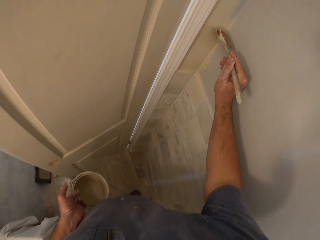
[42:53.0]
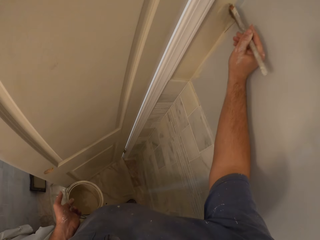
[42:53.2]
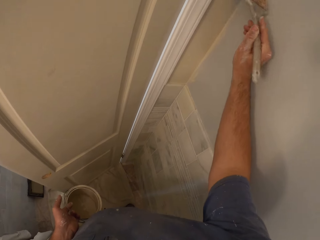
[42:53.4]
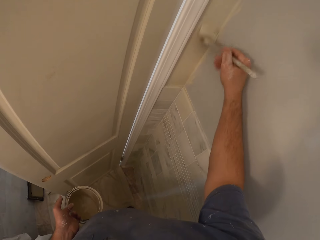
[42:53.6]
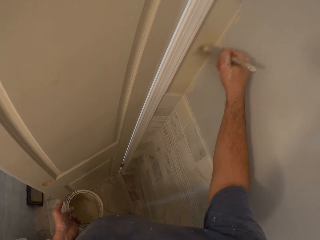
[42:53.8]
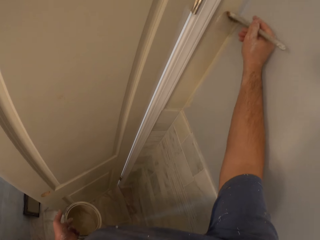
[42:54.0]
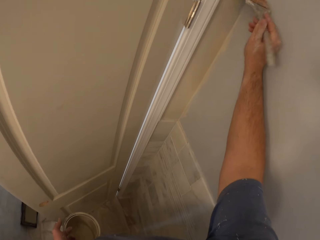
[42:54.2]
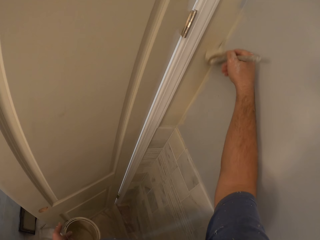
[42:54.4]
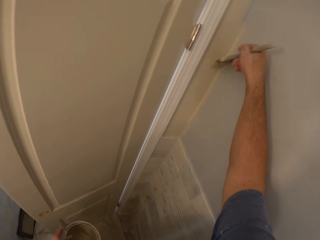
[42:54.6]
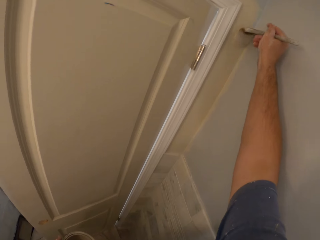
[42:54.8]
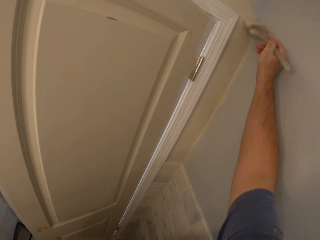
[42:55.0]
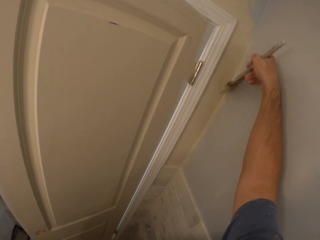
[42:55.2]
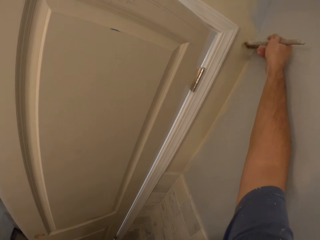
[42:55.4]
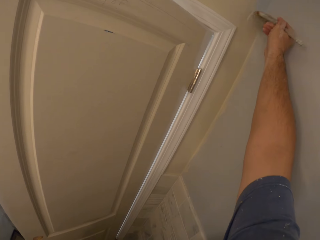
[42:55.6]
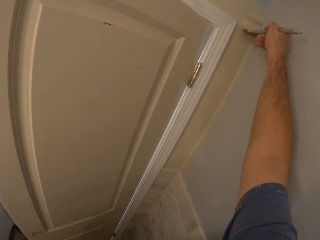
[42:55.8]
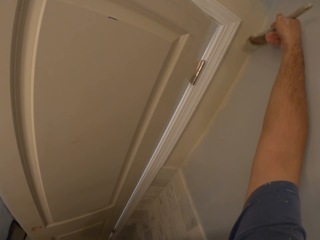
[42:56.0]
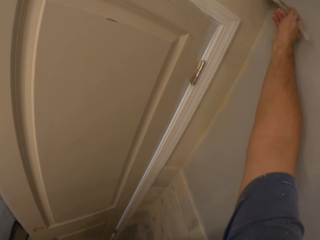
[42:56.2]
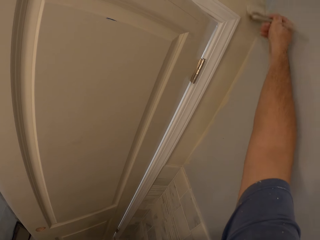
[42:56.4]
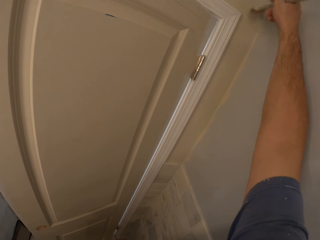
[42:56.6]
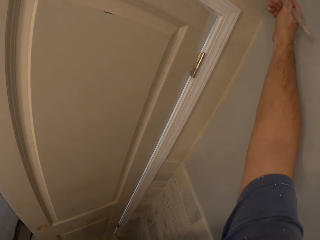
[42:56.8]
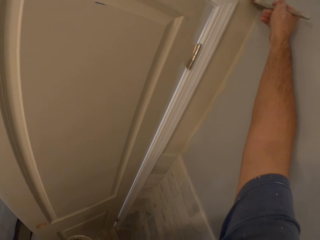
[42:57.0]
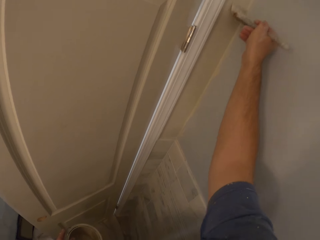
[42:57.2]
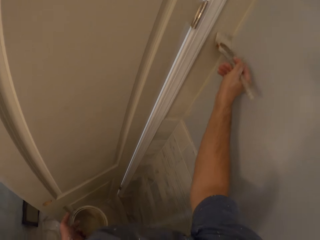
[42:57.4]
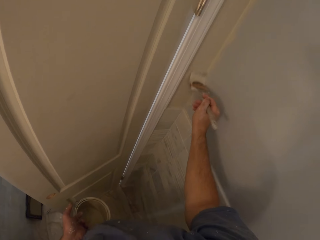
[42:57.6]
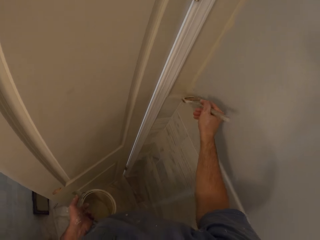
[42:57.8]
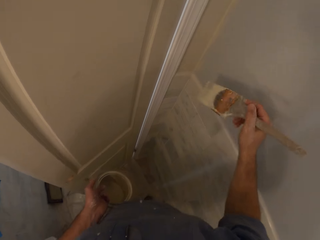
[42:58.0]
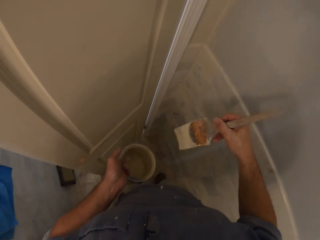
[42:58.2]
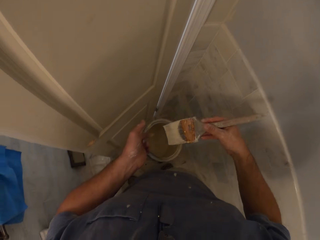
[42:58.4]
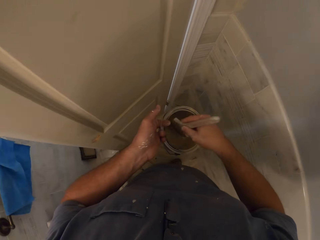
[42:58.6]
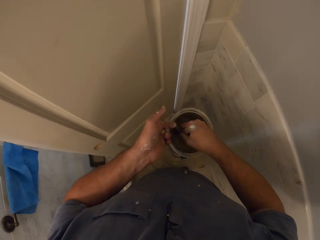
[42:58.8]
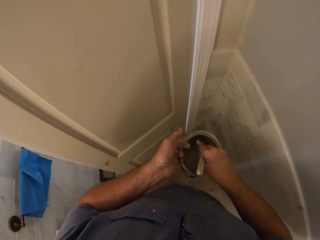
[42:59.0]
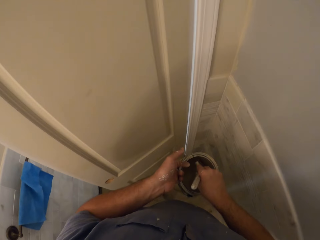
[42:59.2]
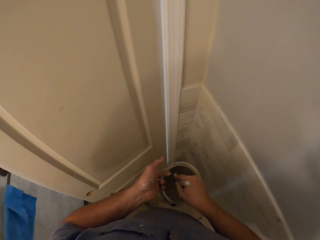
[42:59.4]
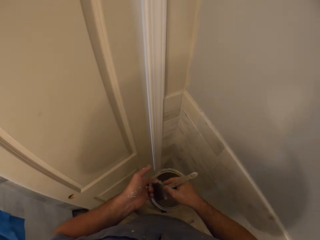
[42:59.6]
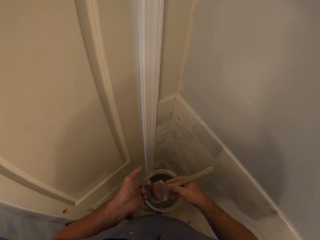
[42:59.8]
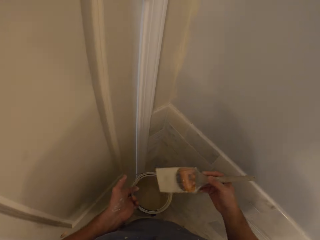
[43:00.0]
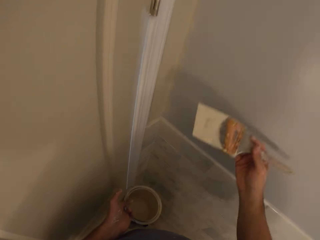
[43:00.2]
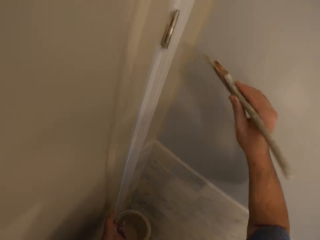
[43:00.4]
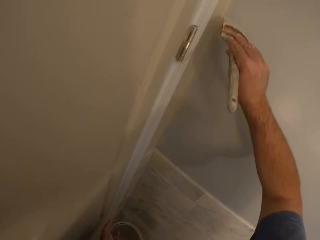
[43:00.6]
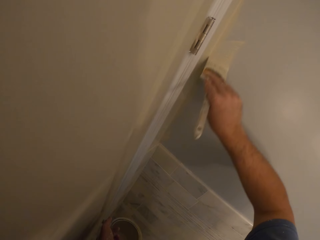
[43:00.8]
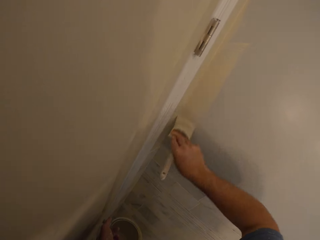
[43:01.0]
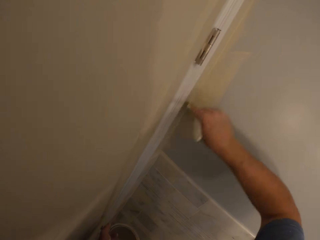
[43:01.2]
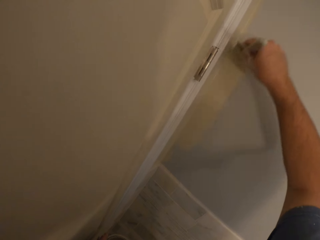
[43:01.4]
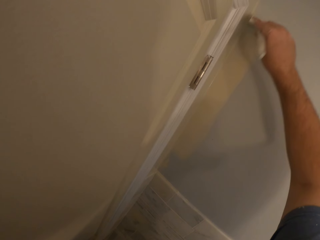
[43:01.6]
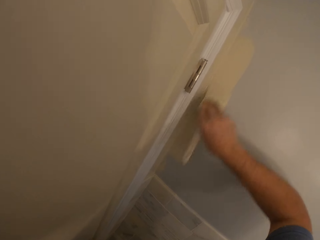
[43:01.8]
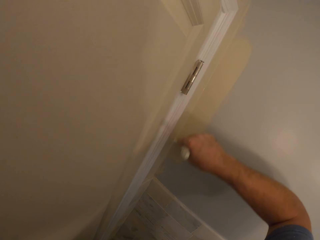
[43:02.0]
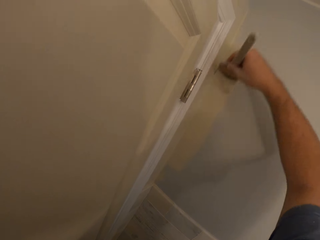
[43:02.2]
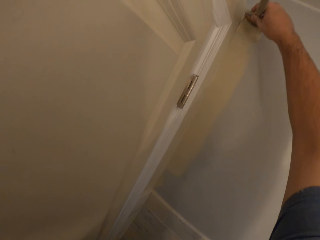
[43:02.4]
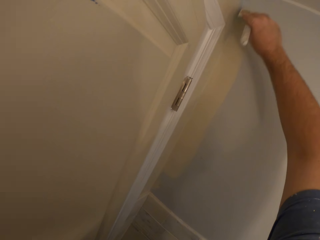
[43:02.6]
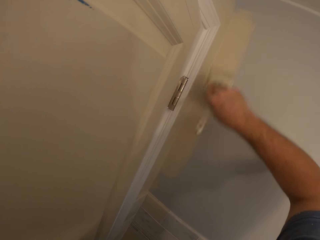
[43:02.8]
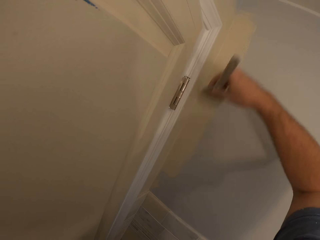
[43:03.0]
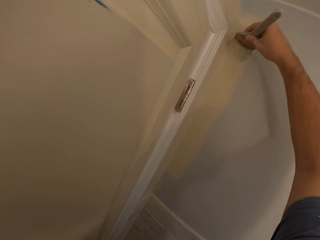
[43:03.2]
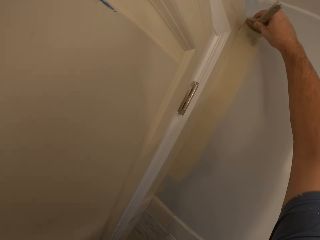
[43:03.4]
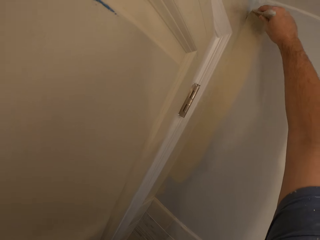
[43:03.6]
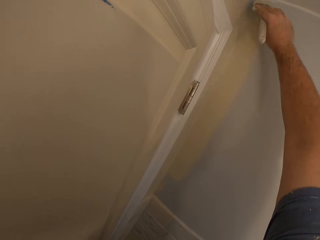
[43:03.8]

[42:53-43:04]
The camera wearer dips the paint brush in the paint container. He paints the wall with the paint brush in his right hand.

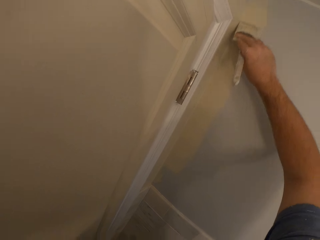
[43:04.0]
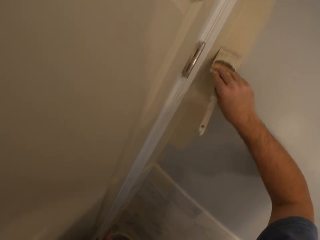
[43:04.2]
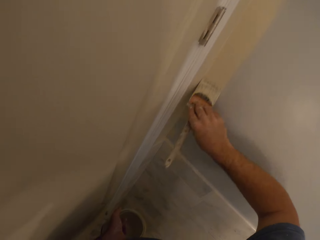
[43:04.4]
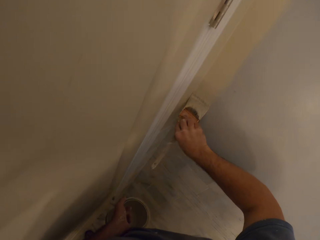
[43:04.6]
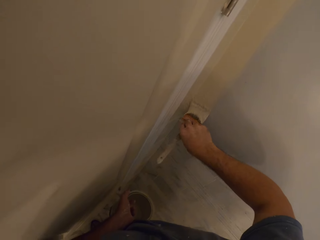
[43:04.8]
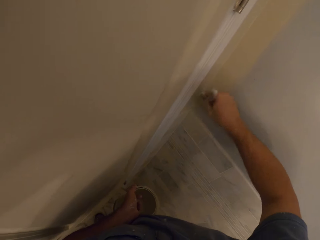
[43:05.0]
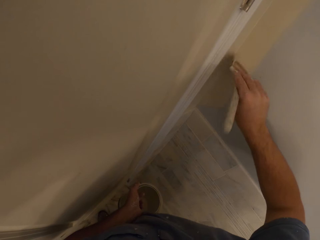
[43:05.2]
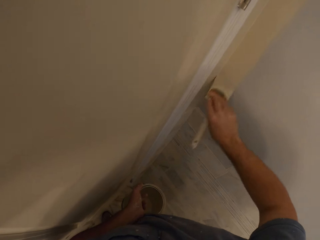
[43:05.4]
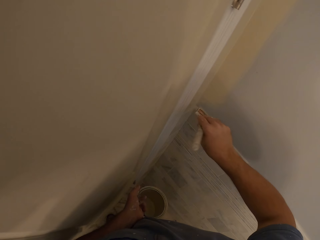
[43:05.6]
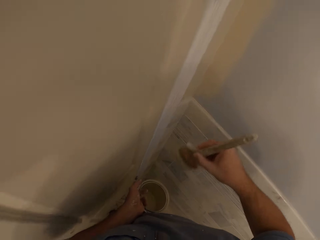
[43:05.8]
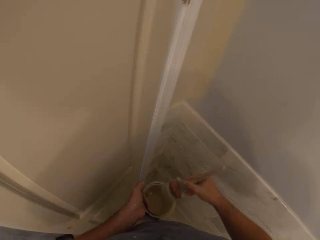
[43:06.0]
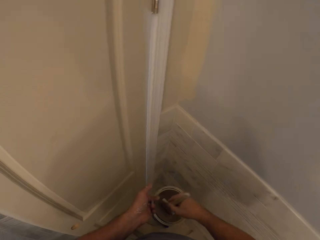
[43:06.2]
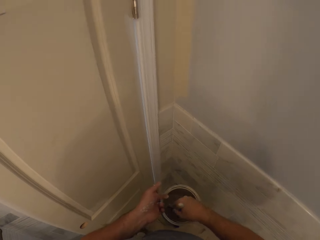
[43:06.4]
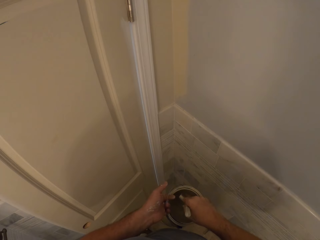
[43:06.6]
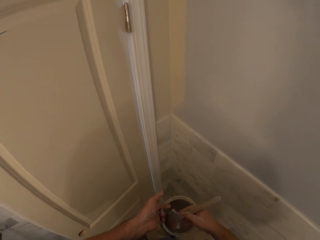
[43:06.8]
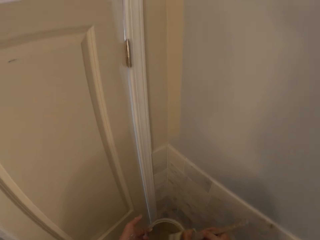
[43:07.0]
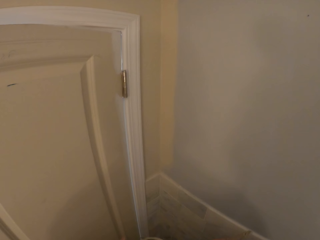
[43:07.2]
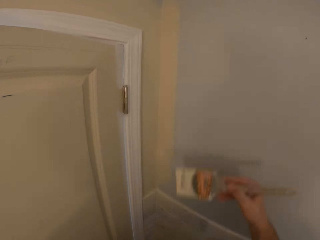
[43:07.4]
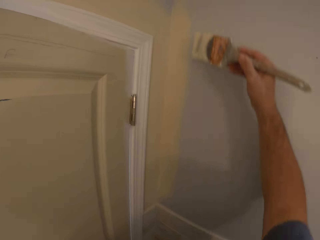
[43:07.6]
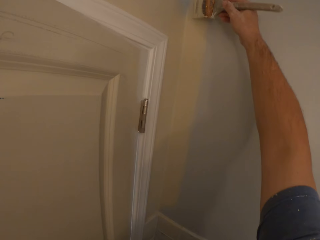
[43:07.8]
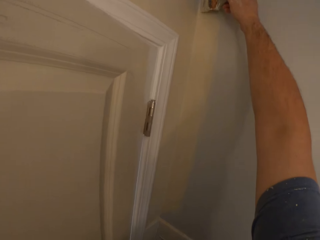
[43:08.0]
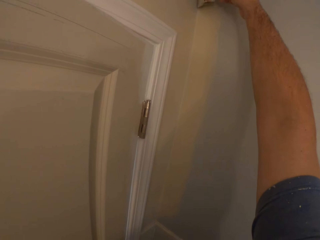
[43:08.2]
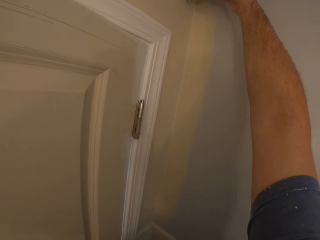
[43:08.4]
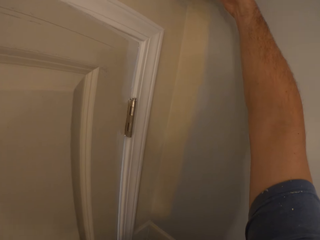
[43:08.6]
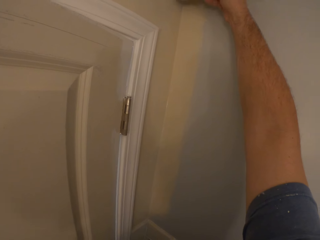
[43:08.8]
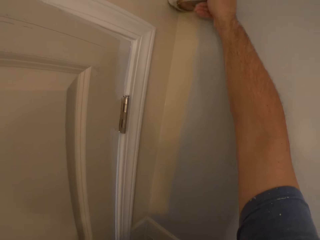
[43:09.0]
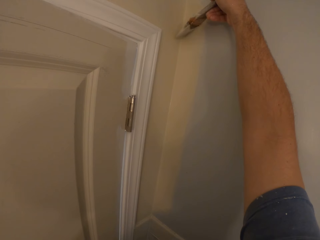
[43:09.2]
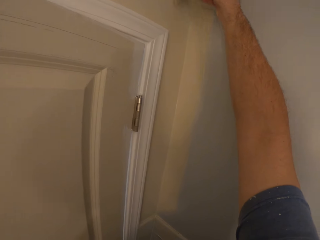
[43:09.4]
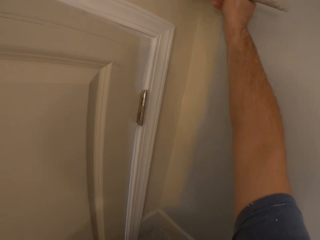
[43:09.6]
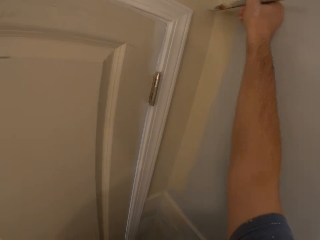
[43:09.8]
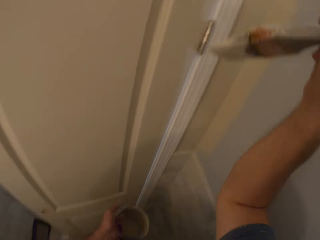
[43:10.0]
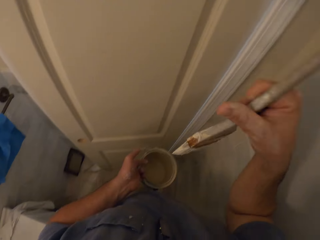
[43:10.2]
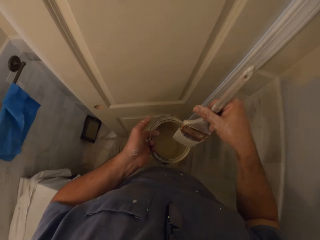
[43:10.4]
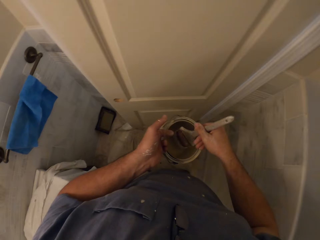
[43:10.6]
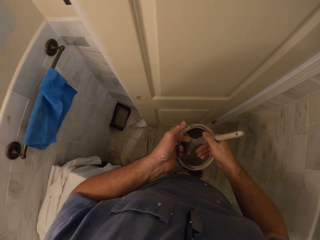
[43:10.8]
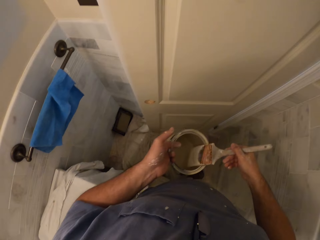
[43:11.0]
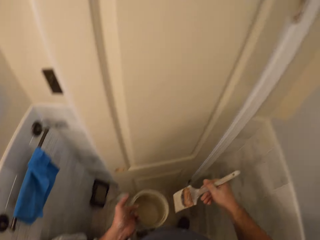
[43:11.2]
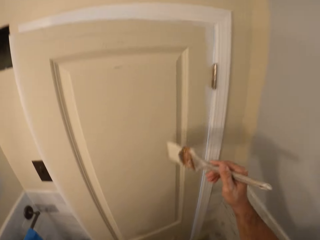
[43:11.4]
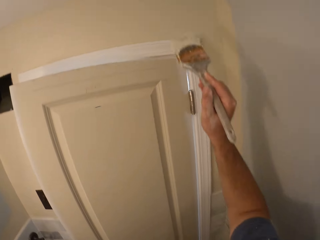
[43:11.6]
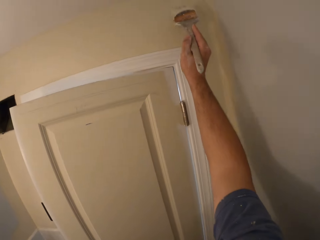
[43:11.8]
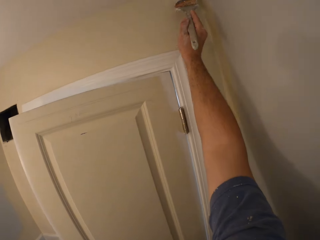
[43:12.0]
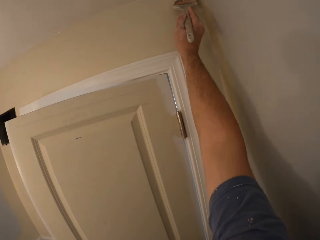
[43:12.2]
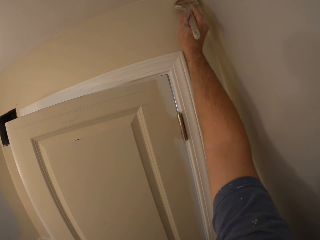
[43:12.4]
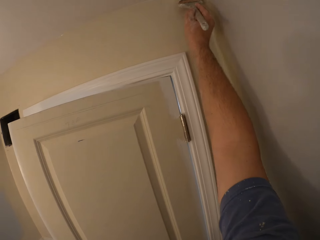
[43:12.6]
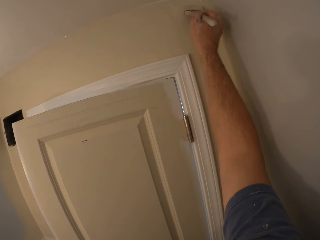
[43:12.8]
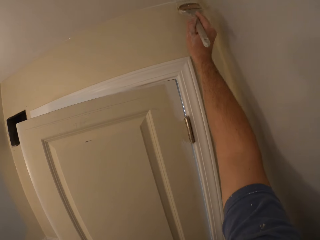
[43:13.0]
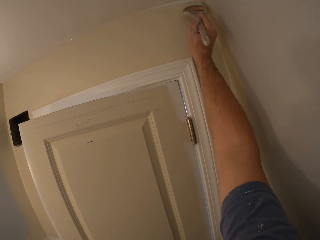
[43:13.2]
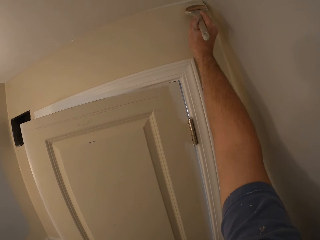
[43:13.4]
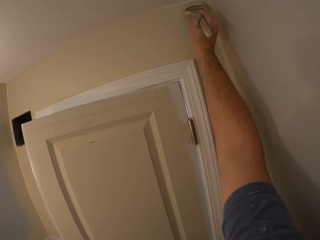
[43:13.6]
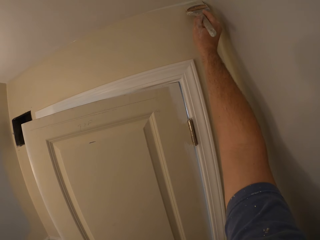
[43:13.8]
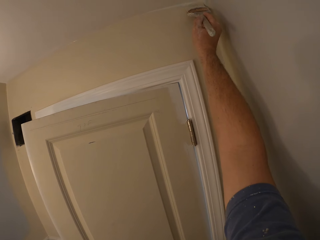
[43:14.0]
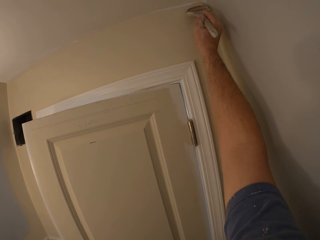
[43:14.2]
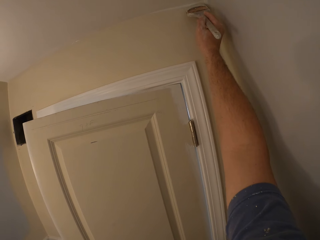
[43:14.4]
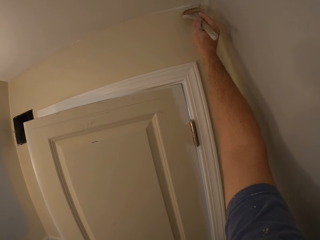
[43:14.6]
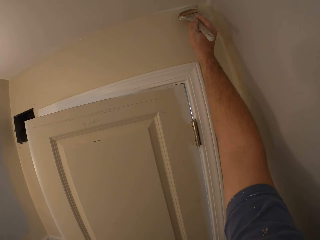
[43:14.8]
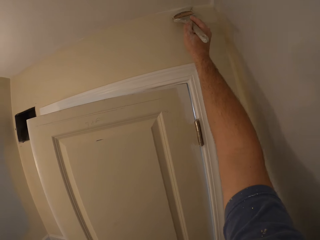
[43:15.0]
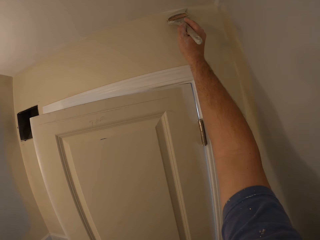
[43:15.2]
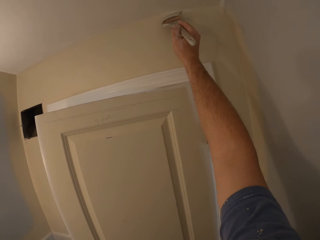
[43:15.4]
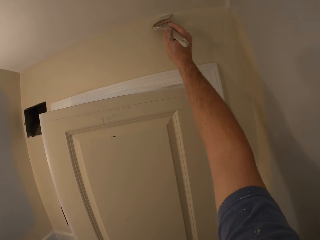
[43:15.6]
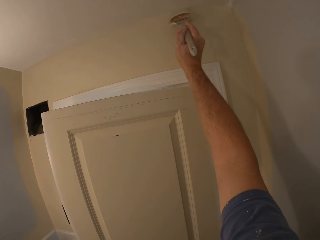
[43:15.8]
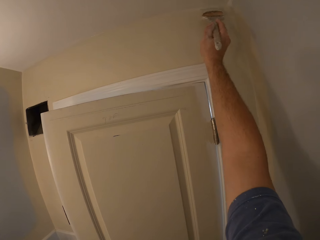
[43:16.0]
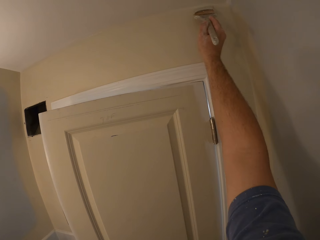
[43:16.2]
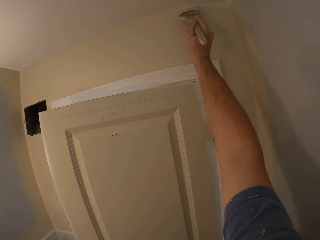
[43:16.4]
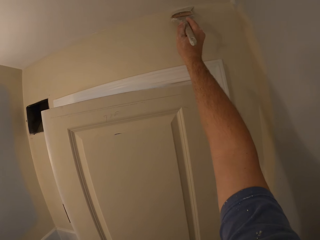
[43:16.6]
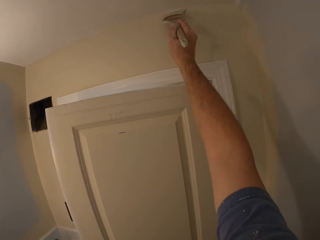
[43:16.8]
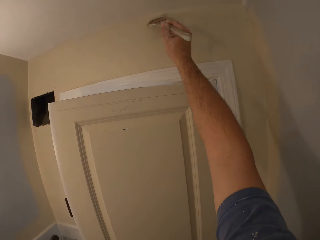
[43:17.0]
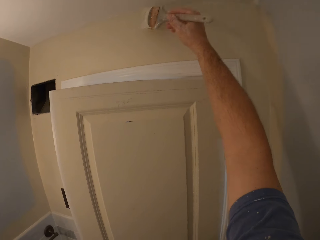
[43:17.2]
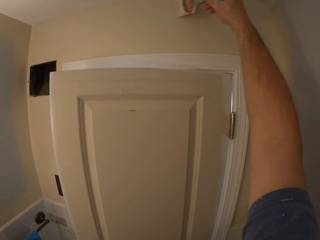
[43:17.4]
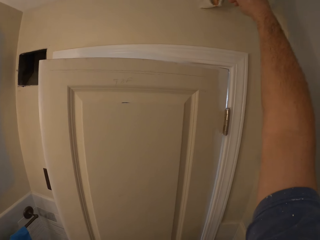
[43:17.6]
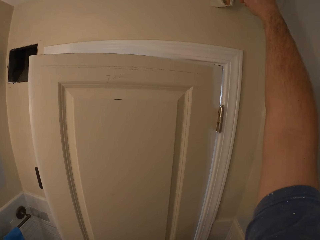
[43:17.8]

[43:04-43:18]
The camera wearer dips the paint brush in the paint container. He paints the wall with the paint brush in his right hand. He dips the paint brush in the paint container. He paints the wall with the paint brush in his right hand.
